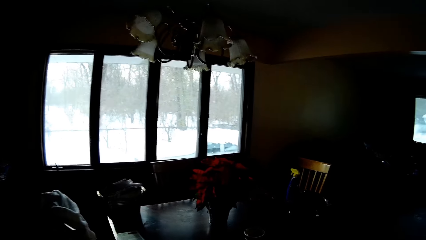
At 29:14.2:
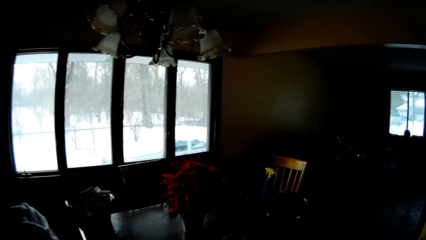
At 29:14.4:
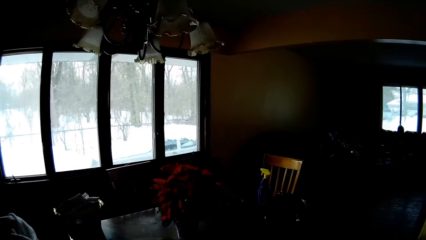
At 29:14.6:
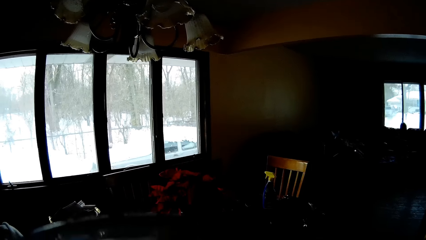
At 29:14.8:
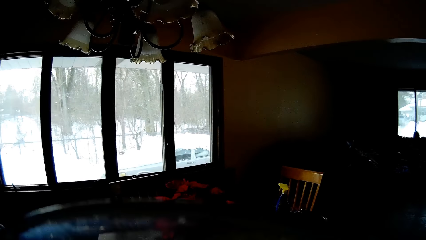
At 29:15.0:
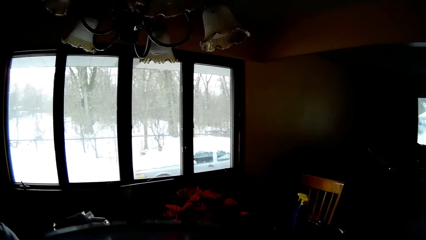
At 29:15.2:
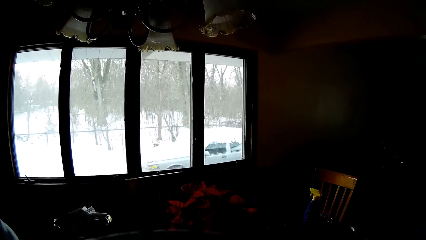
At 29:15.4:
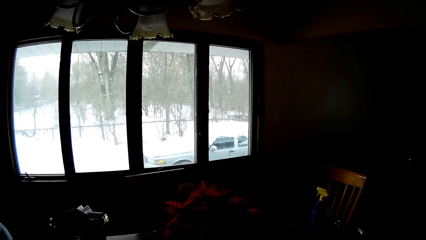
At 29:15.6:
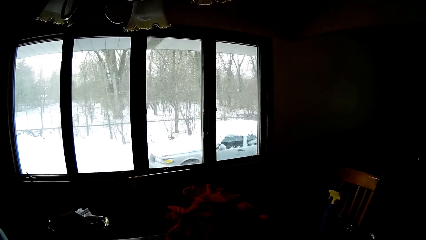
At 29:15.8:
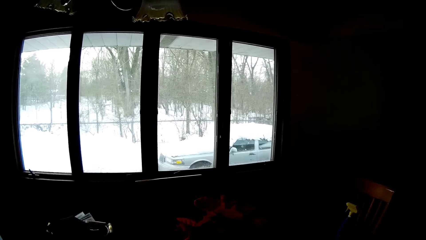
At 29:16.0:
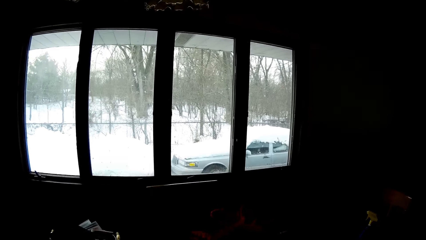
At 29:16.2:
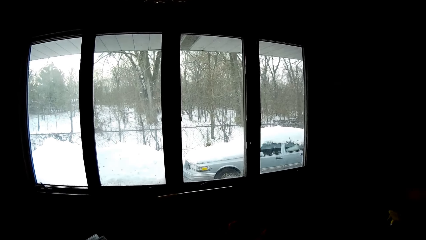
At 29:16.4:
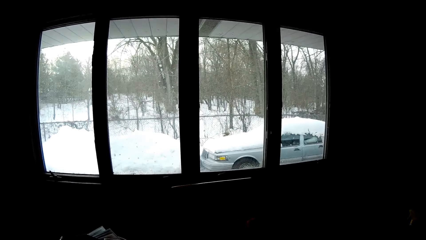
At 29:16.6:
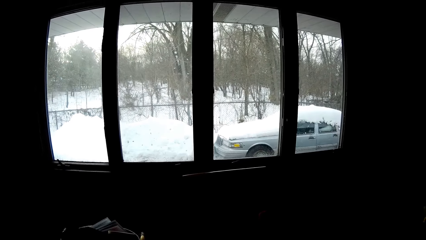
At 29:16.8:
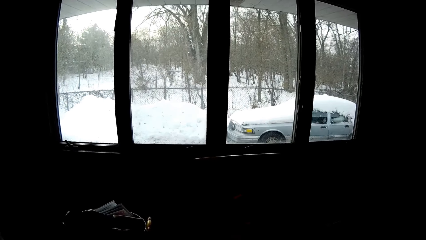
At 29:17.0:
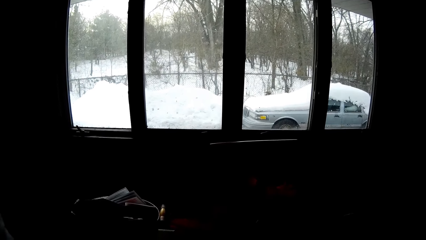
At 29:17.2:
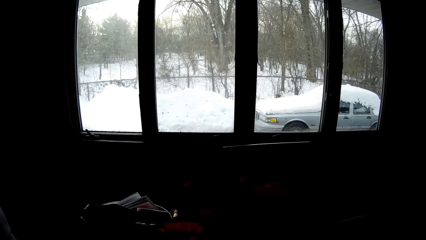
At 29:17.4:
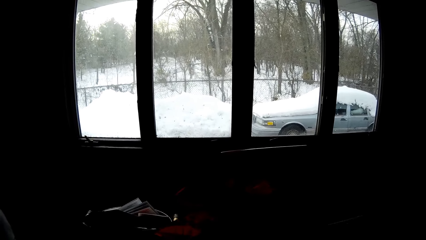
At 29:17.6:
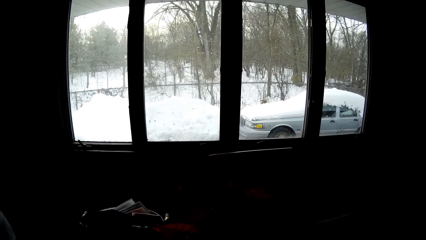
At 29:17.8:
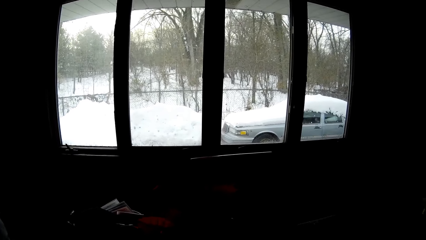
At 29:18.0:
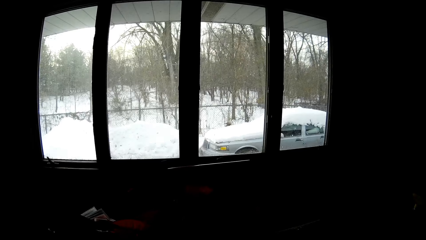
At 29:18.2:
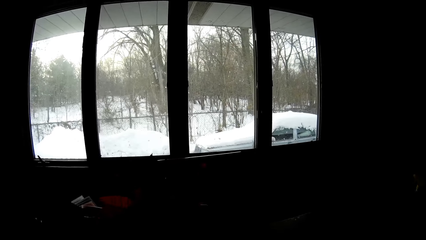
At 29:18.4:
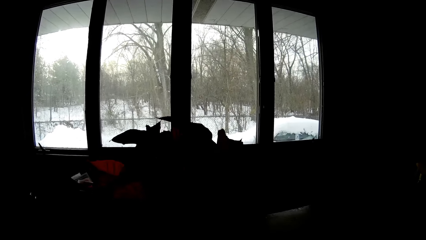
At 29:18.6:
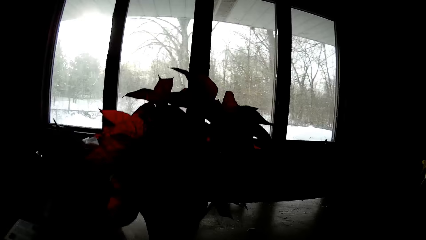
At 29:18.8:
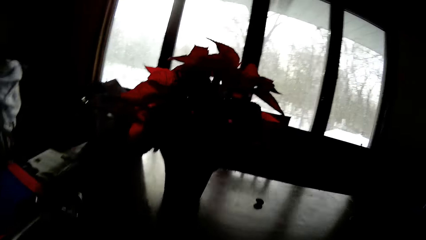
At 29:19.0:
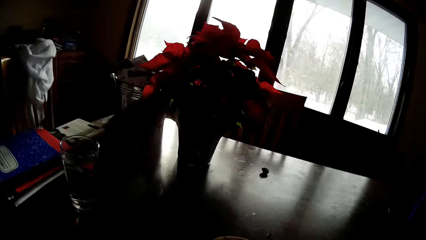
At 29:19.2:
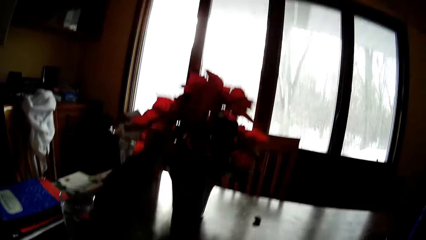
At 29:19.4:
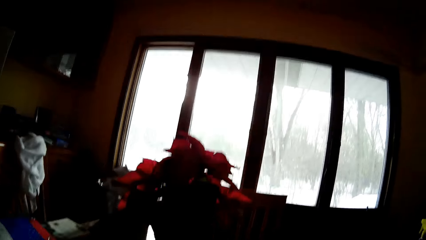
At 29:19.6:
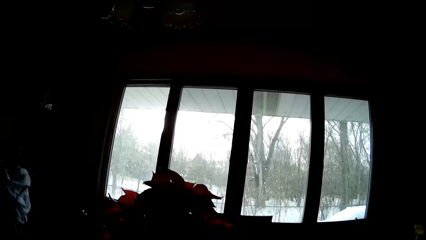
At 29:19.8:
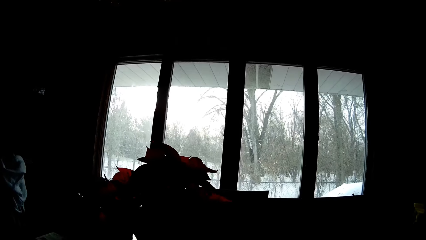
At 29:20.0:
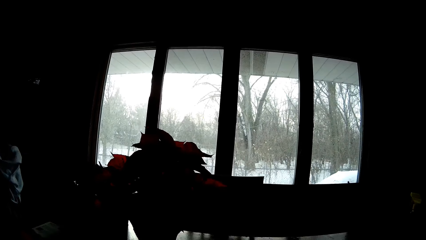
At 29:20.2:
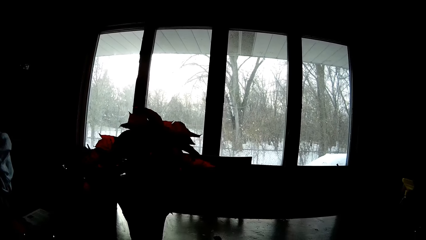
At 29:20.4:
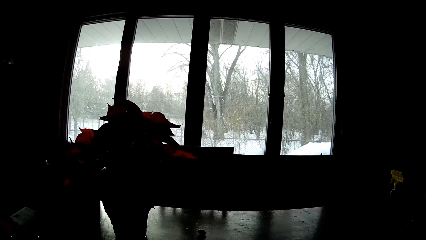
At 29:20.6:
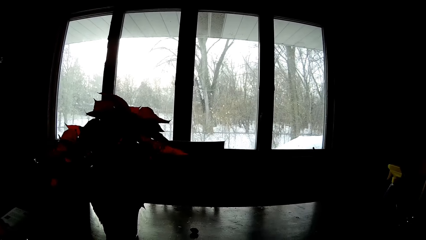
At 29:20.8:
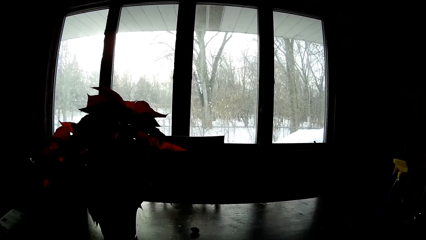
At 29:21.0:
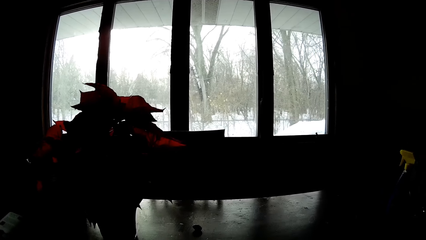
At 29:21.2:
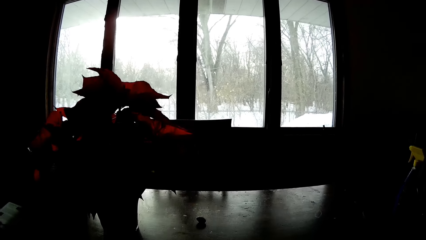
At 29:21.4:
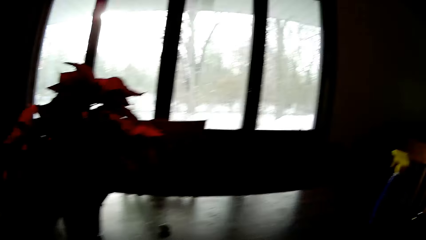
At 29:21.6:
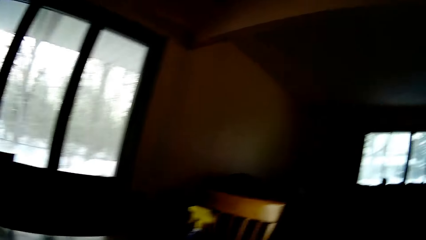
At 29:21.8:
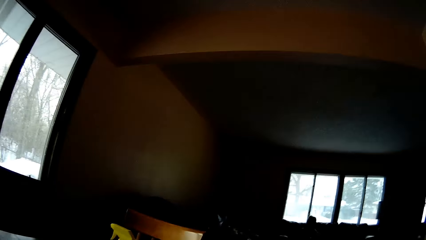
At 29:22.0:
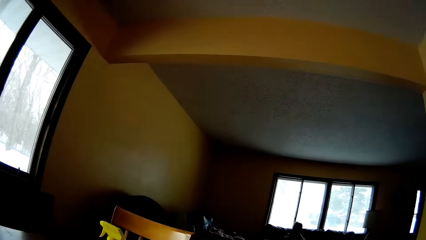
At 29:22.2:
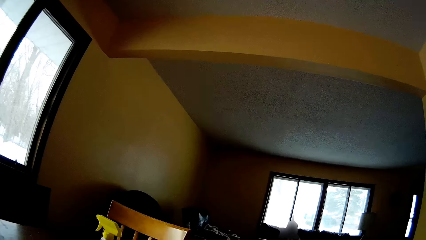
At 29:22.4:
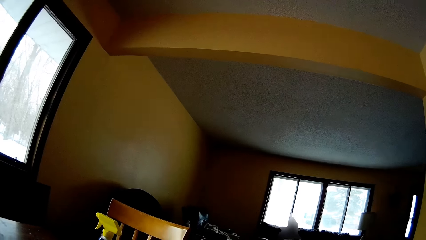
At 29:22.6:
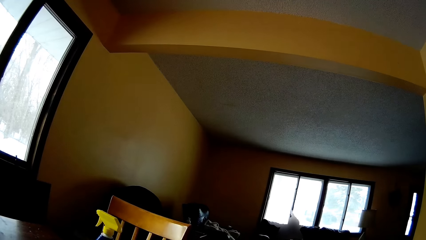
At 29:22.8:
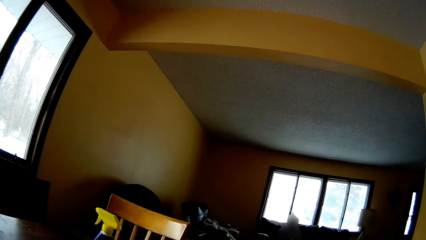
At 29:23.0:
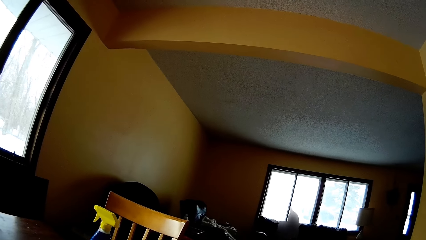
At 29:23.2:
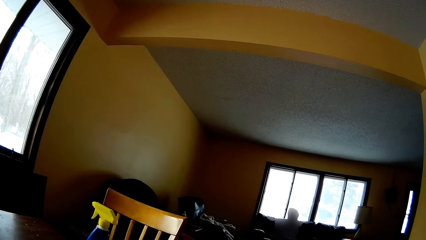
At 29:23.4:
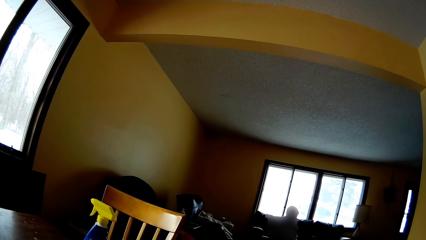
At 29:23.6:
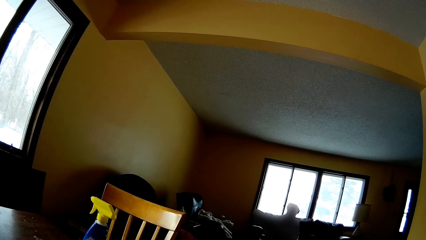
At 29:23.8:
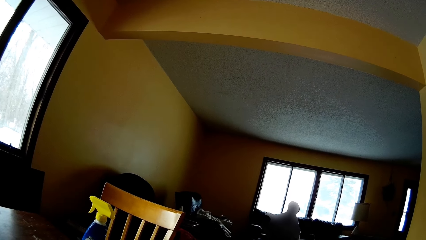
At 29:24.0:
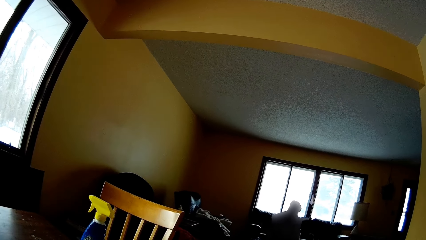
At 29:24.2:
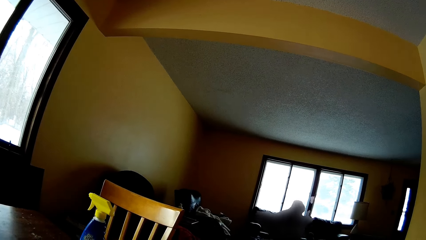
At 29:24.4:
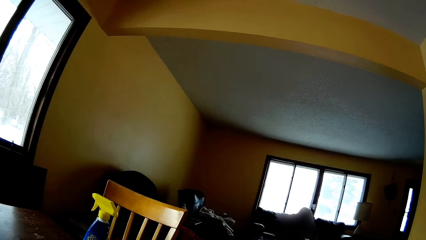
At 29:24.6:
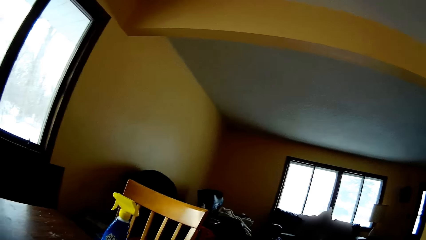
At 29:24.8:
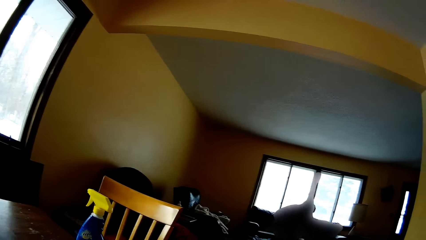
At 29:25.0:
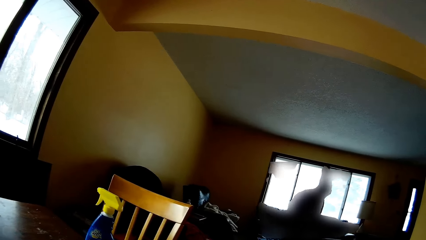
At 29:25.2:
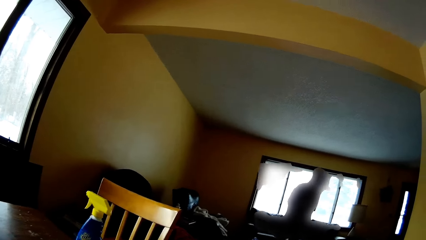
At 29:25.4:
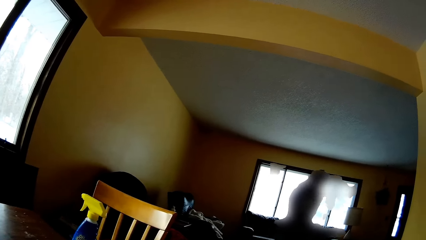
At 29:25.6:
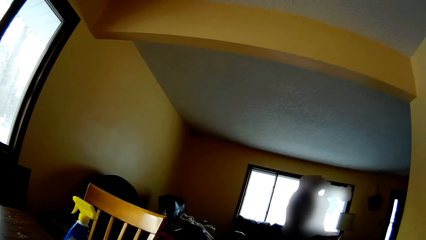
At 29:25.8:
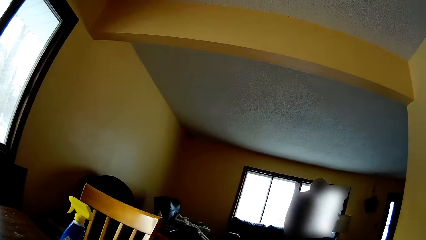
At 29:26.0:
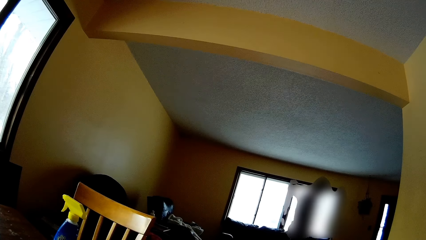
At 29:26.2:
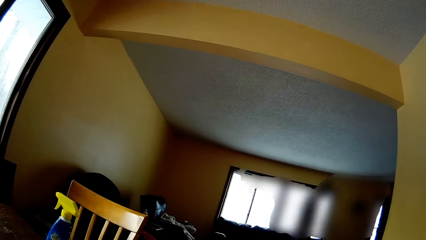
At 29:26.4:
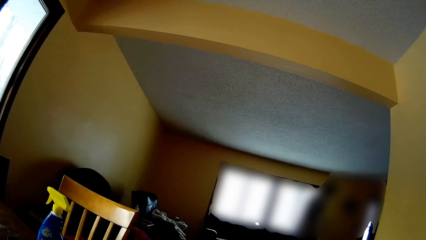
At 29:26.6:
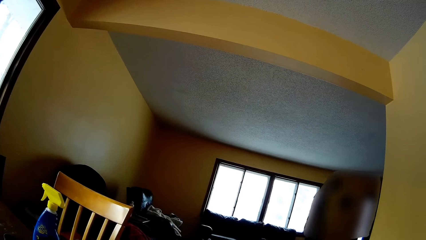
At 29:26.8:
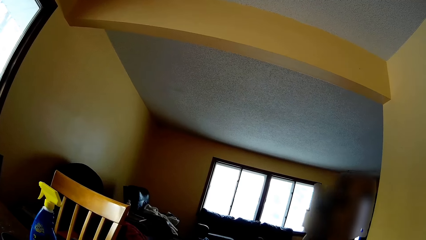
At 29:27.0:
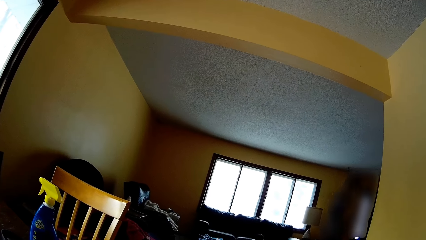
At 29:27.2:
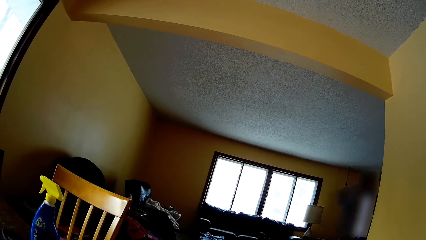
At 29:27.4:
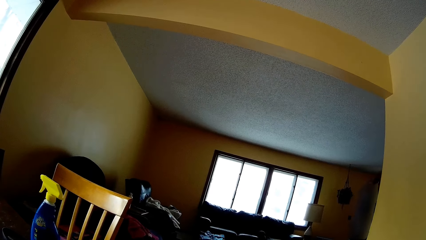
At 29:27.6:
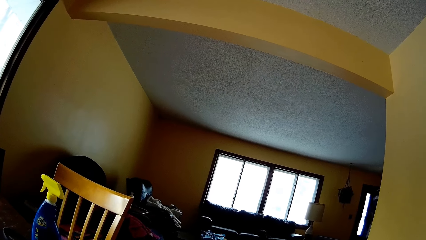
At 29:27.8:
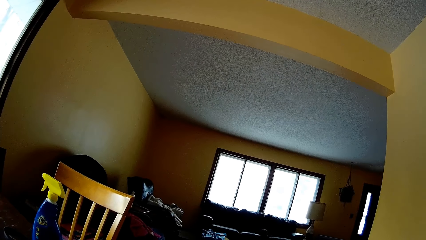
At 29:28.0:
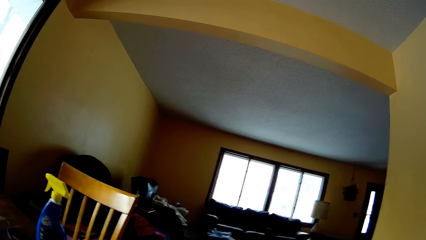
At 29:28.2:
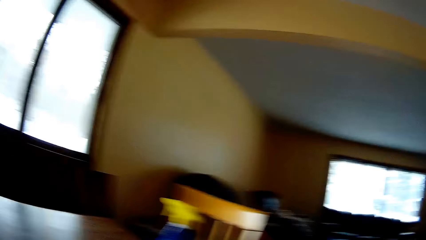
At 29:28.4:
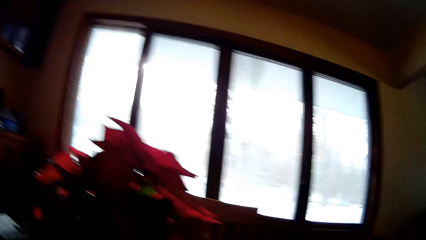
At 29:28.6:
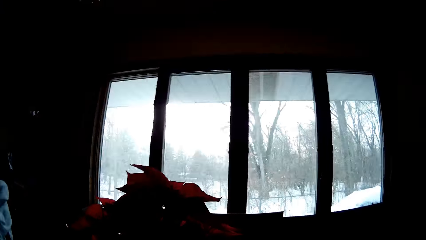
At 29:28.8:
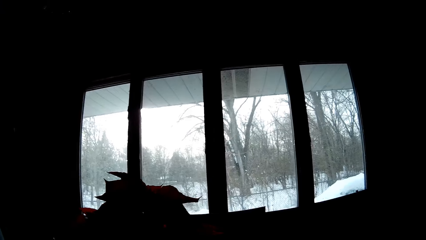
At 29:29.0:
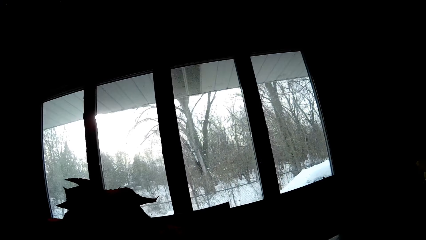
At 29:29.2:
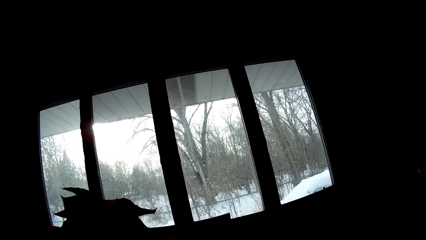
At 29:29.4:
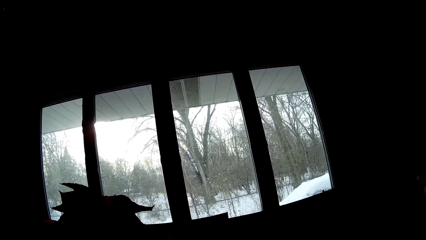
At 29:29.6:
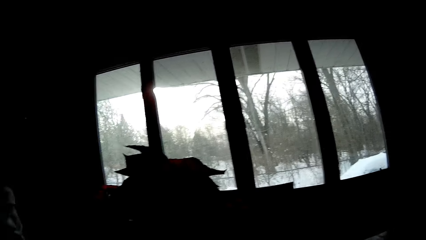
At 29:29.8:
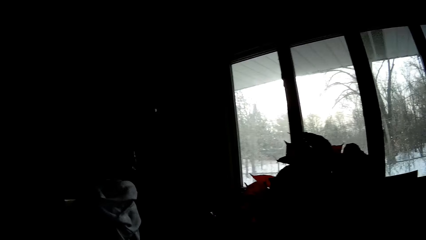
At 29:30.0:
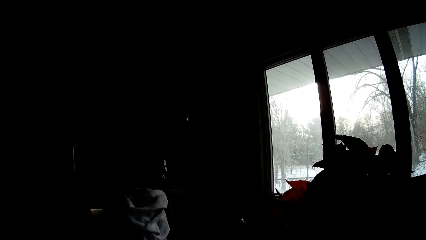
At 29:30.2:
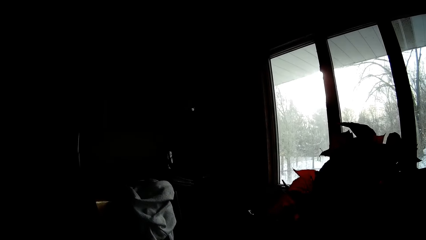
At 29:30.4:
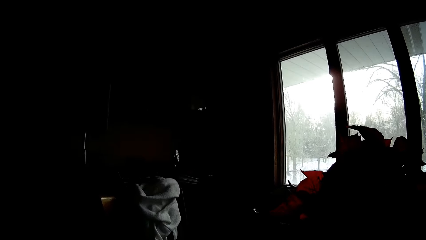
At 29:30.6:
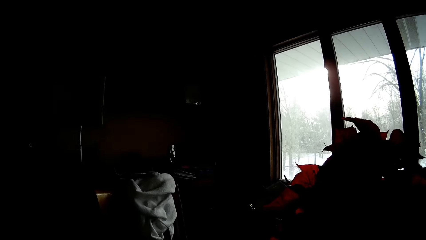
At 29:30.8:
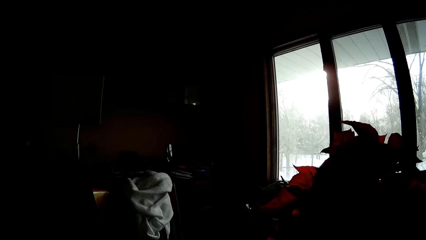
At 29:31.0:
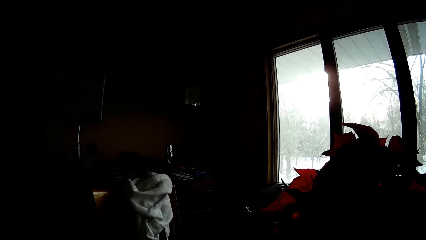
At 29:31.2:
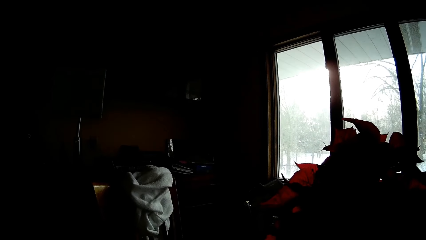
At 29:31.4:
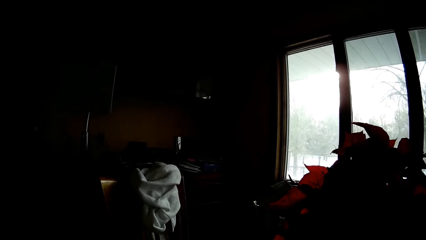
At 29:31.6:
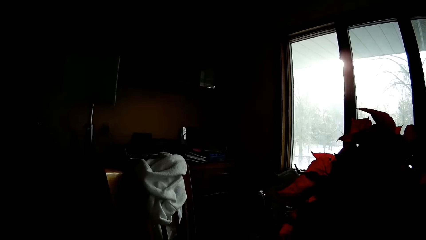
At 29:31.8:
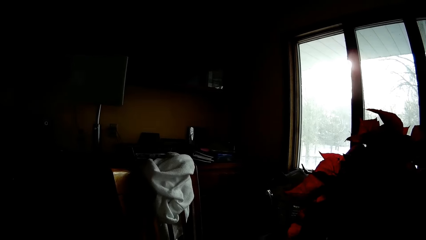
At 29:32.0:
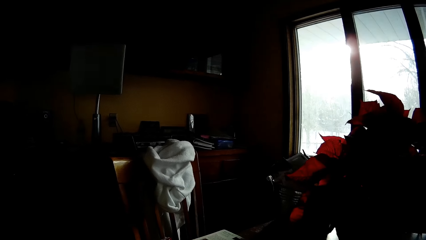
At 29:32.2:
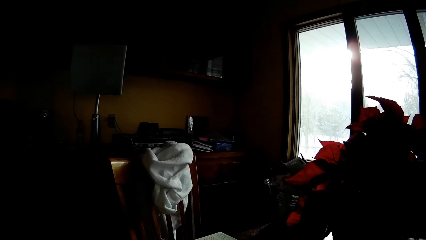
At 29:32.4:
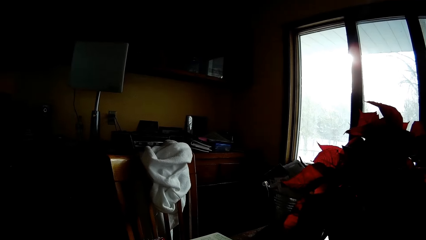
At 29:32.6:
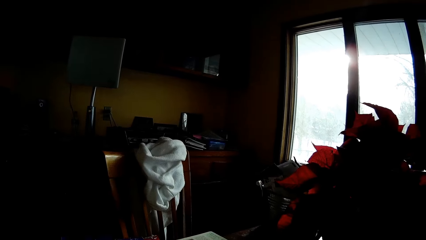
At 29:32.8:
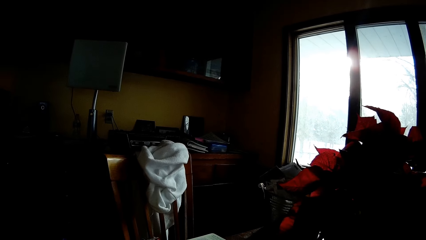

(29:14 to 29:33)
The camera wearer sits at the dining table. They look around. A man stands up from a chair in the living room.
